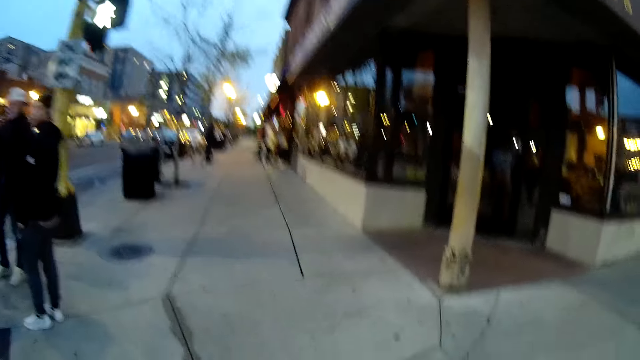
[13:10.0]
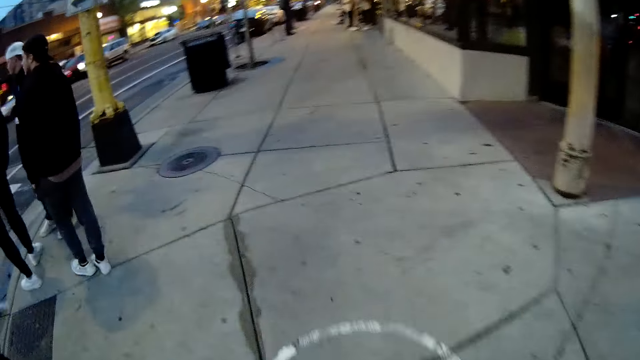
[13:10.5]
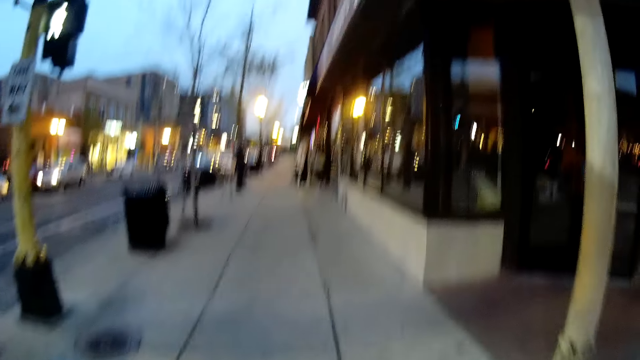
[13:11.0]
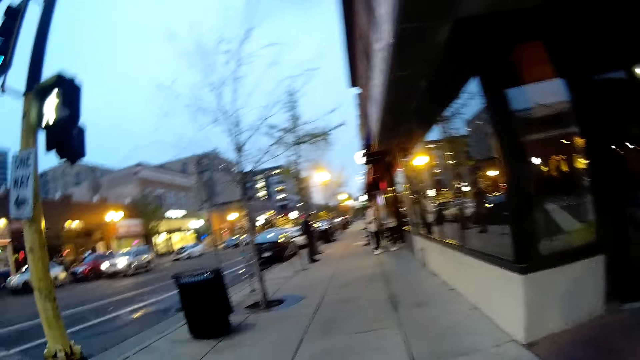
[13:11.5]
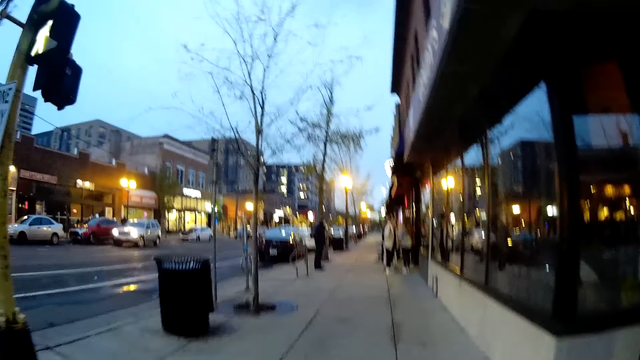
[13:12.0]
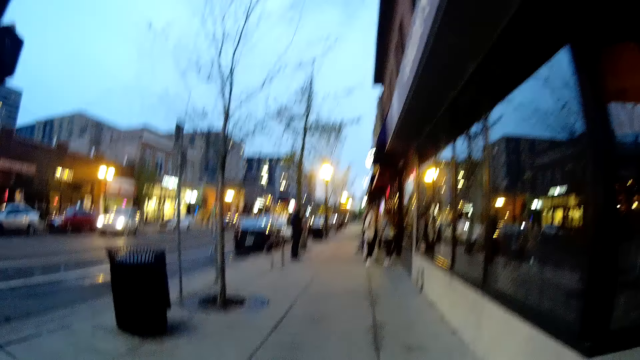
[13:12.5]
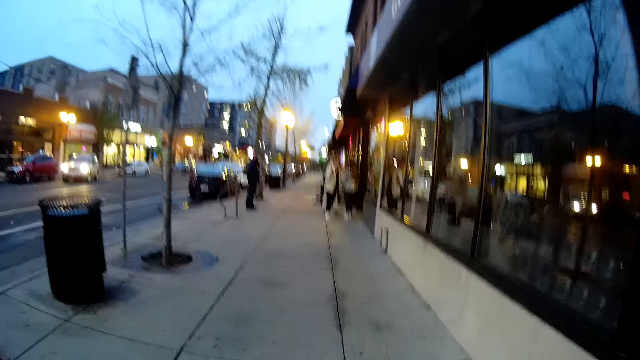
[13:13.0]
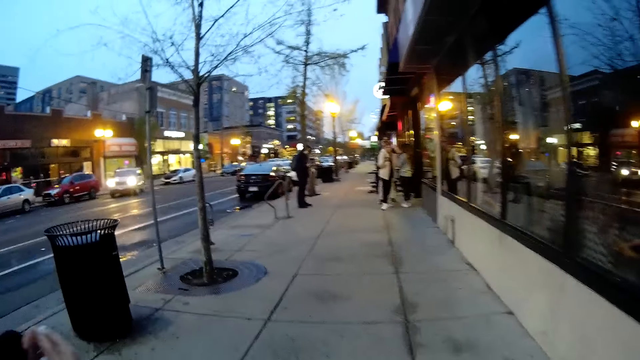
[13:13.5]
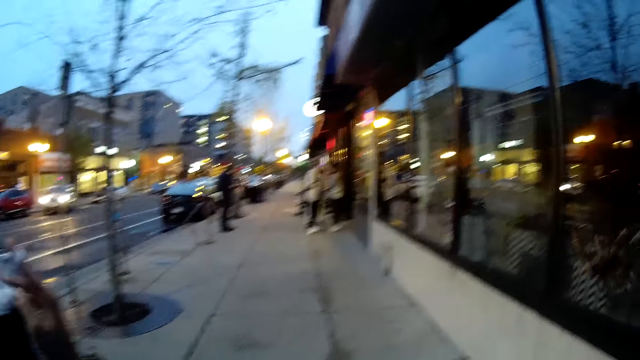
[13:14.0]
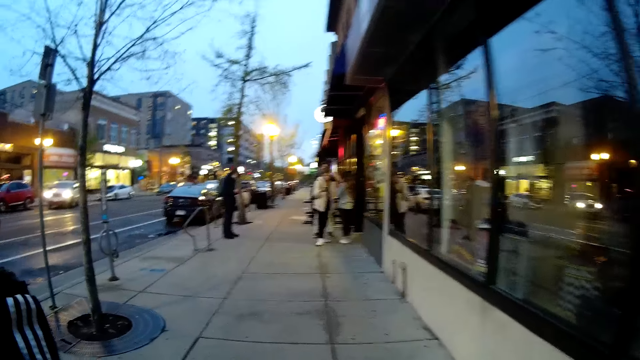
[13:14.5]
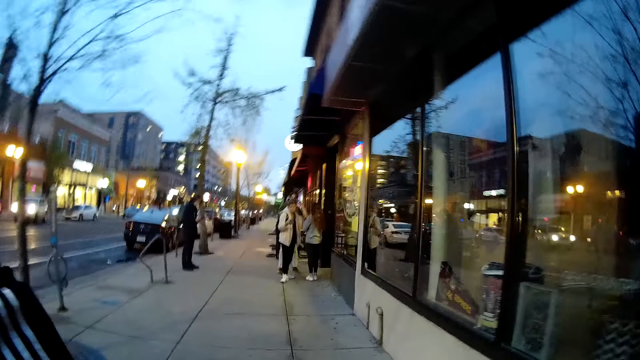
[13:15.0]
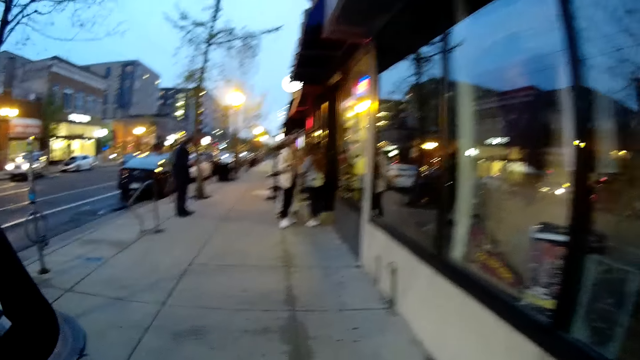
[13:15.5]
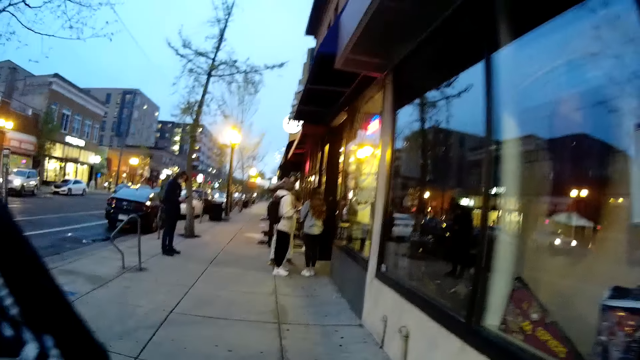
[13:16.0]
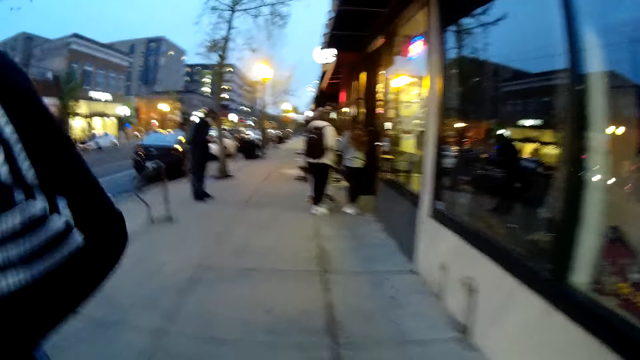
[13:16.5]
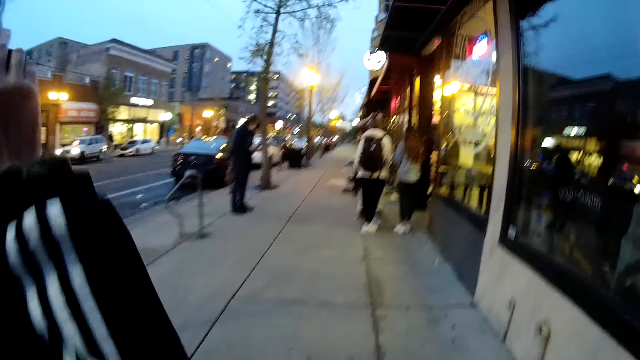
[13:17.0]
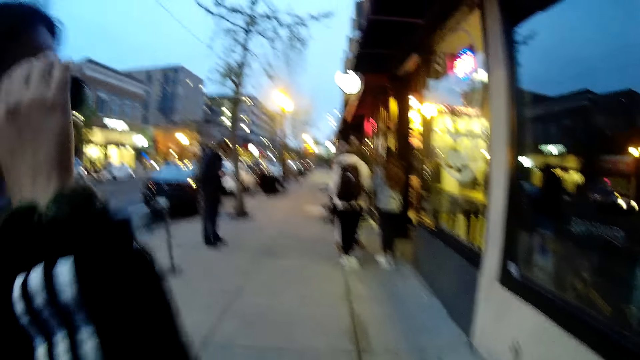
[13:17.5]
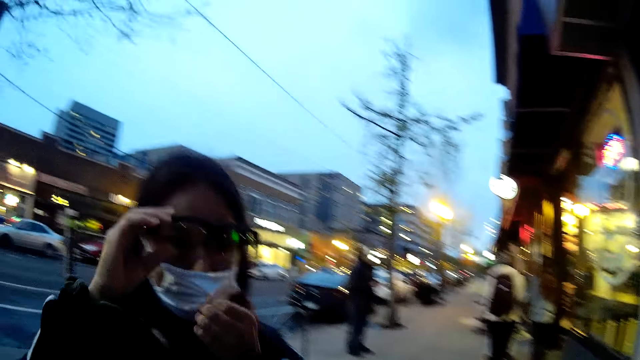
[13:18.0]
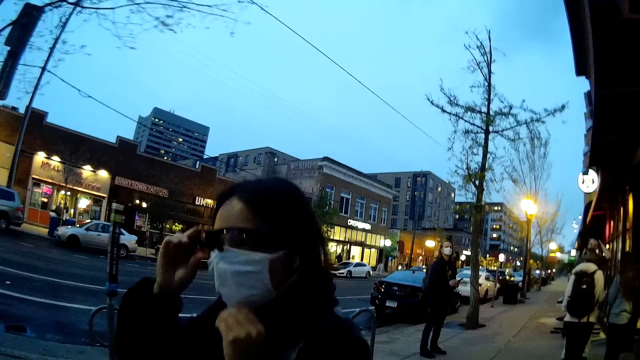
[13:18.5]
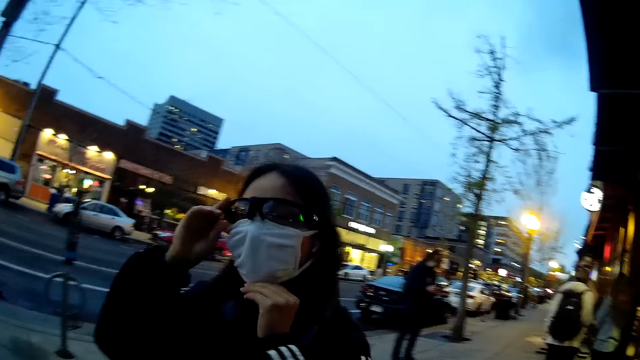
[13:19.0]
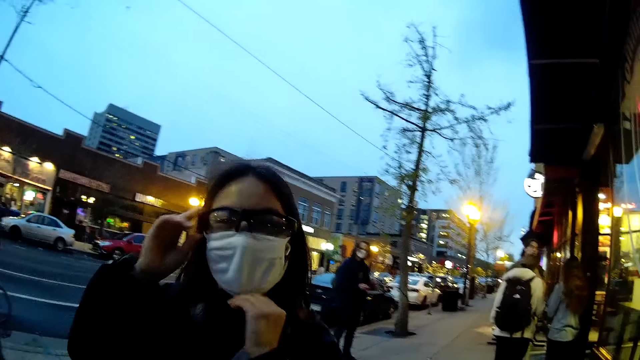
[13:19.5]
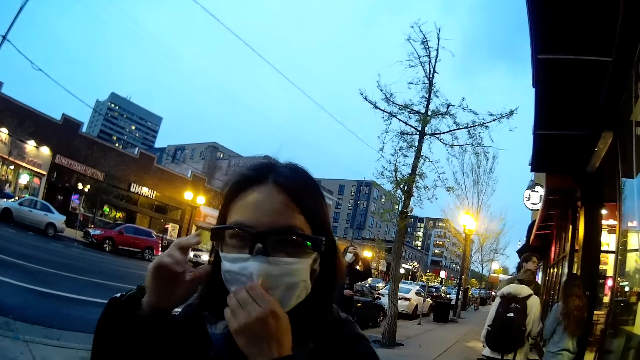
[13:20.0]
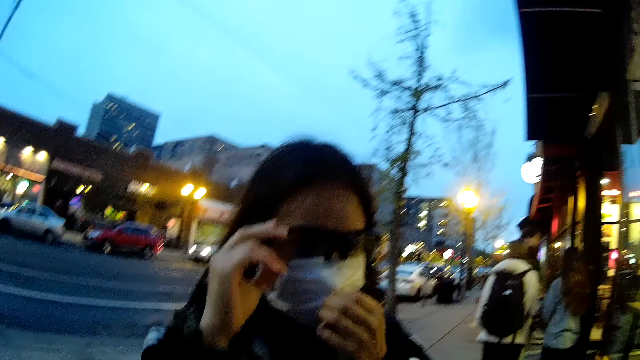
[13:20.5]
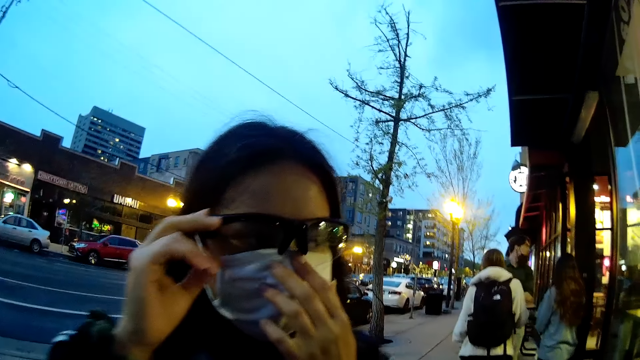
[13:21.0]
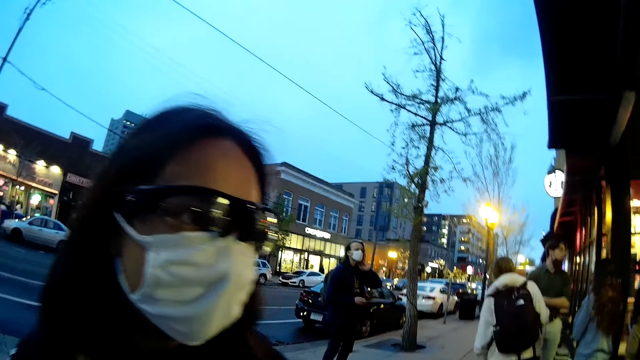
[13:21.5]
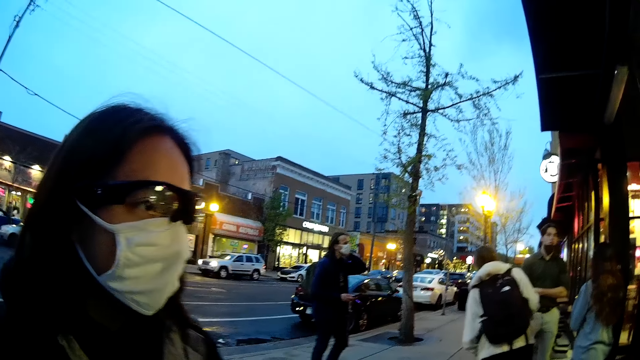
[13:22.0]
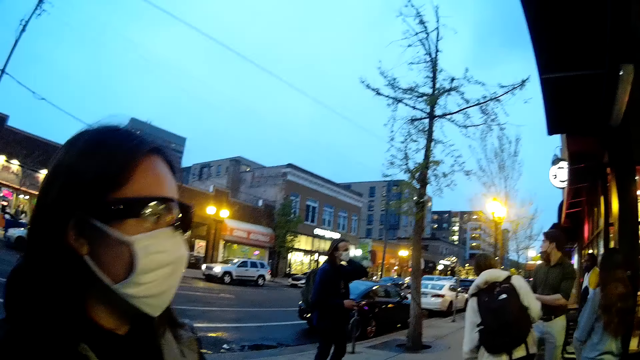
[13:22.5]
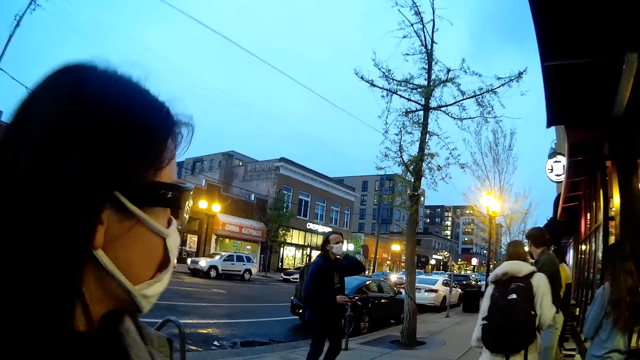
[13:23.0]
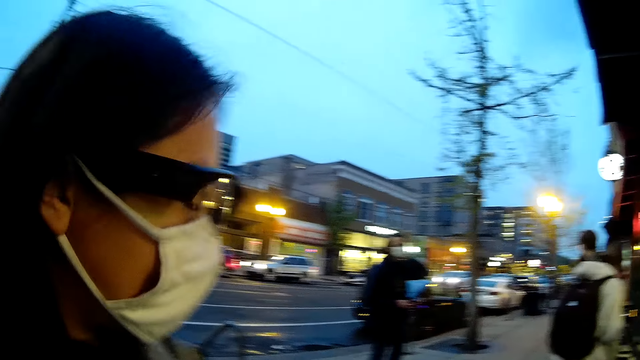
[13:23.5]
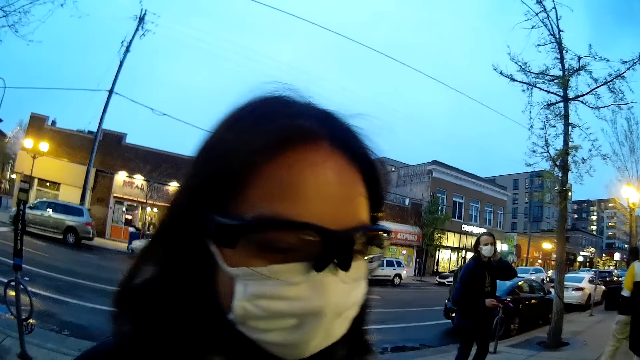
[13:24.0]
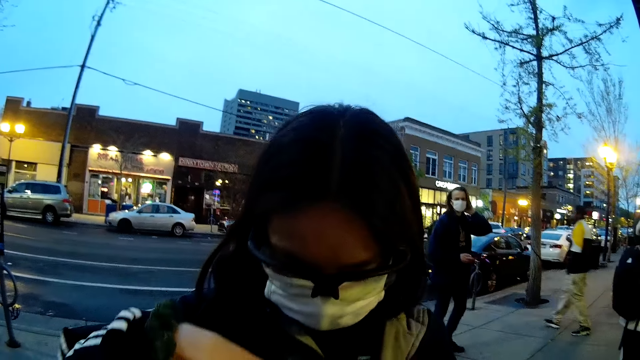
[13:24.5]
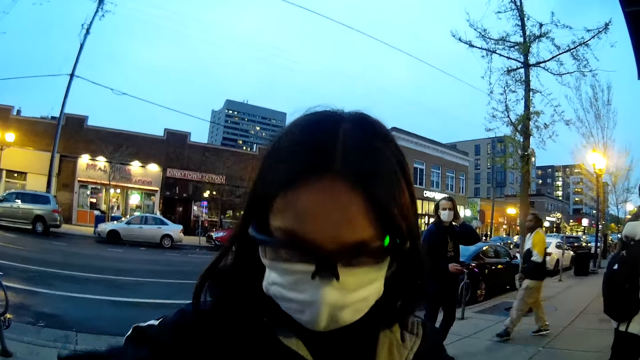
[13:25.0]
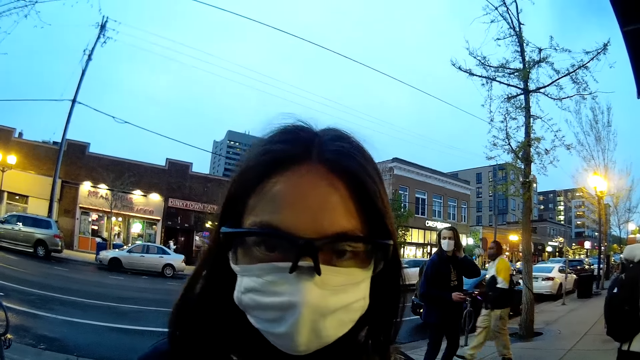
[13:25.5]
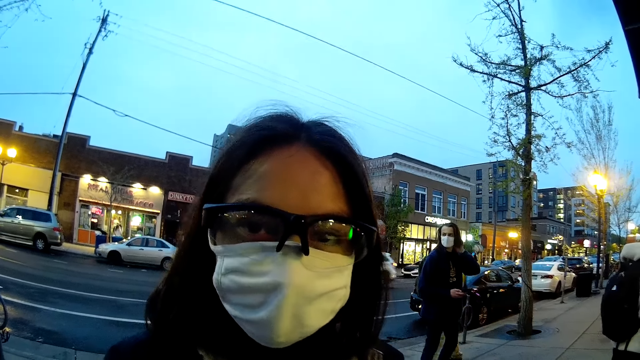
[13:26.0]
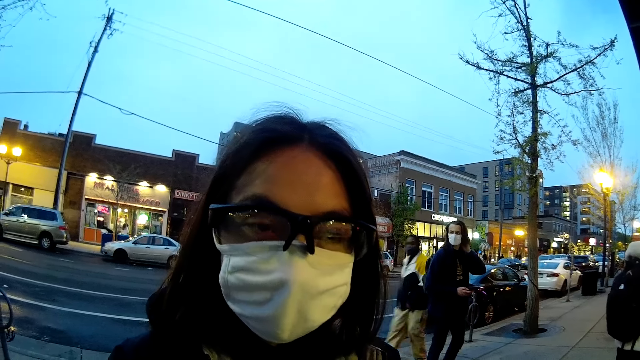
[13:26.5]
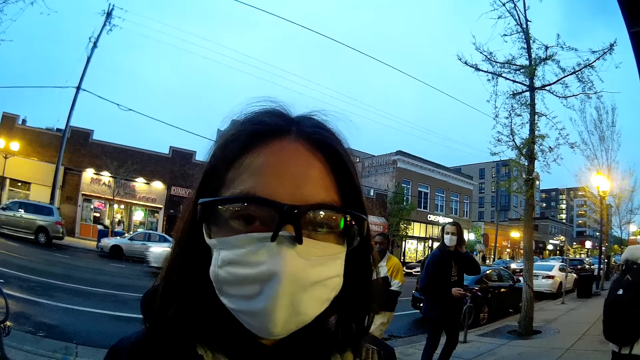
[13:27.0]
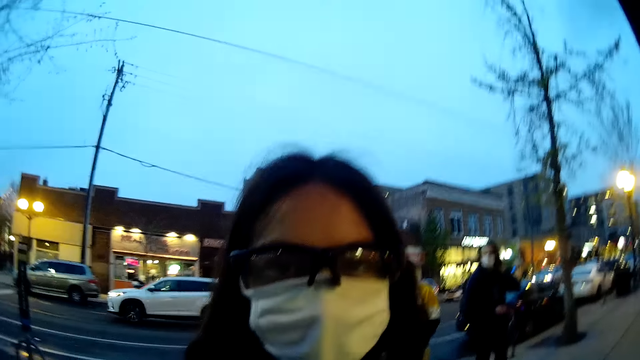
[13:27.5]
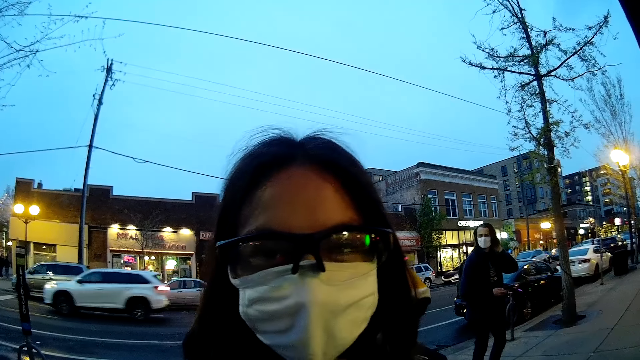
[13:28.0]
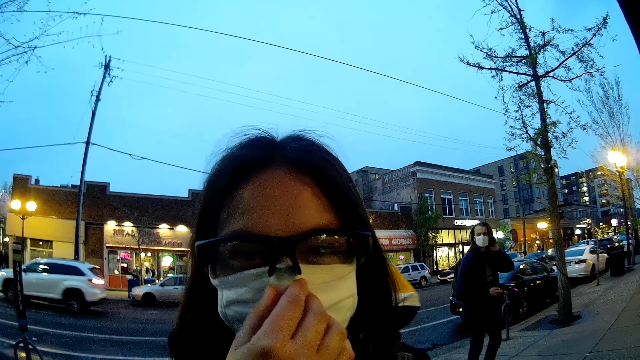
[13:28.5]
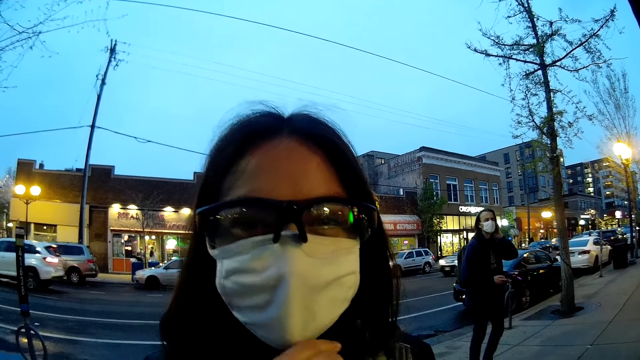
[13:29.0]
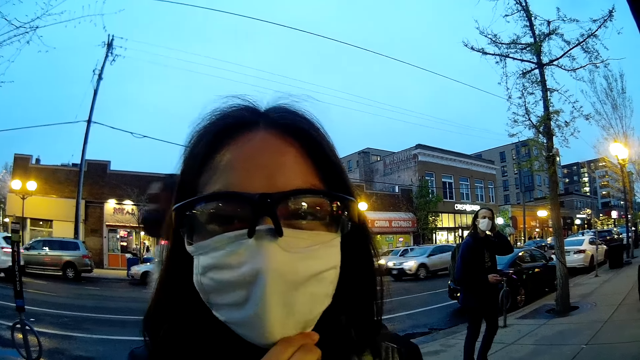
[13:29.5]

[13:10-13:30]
The camera wearer walks on the pavement. A man walks on the pavement. The man puts on a face mask with both hands. The man converses with the camera wearer. The man puts on the mask. The camera wearer talks to the man.
